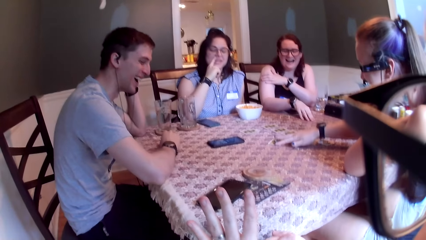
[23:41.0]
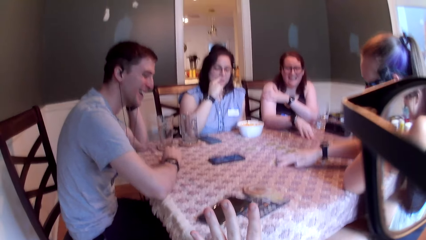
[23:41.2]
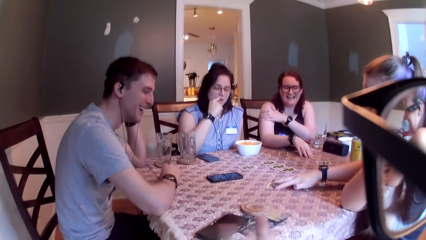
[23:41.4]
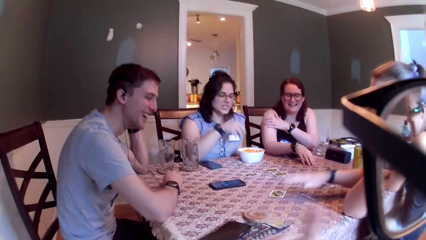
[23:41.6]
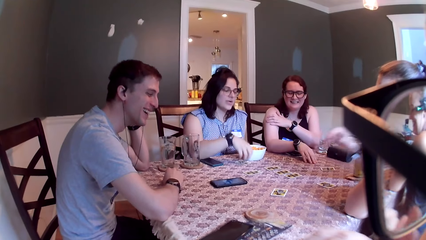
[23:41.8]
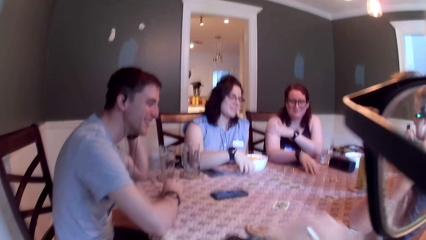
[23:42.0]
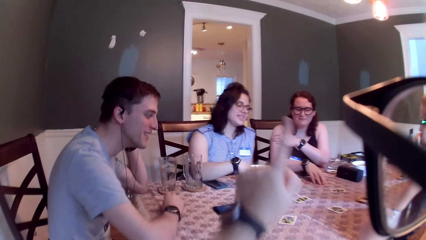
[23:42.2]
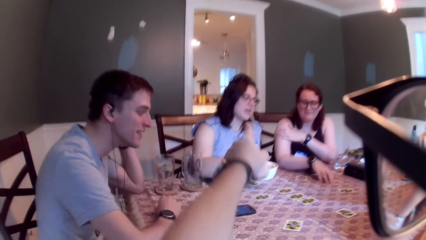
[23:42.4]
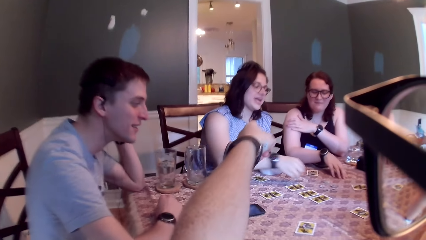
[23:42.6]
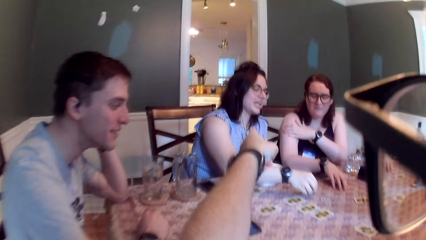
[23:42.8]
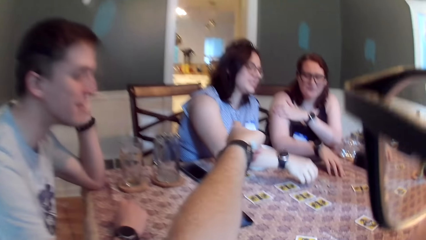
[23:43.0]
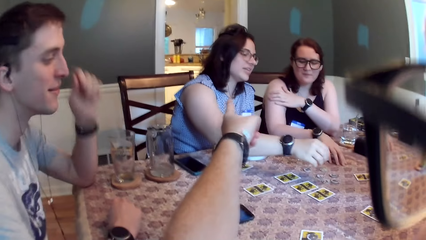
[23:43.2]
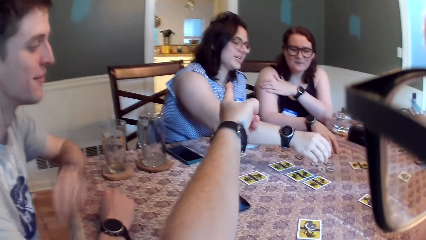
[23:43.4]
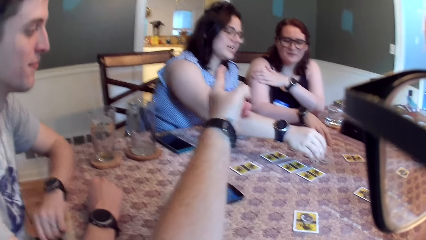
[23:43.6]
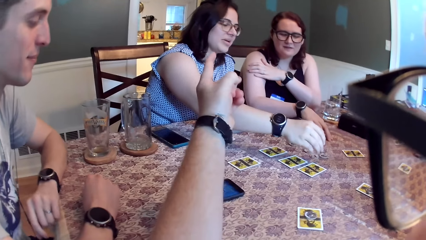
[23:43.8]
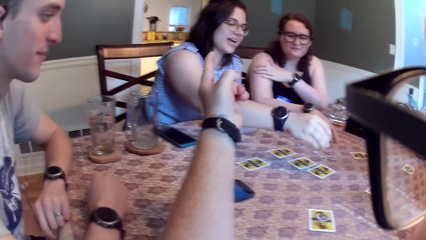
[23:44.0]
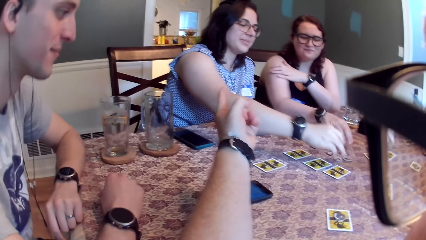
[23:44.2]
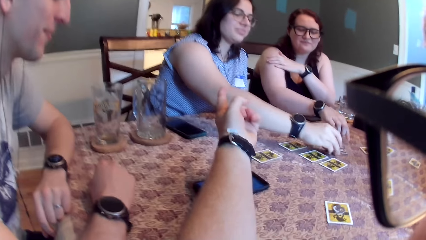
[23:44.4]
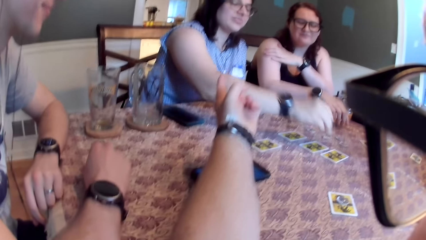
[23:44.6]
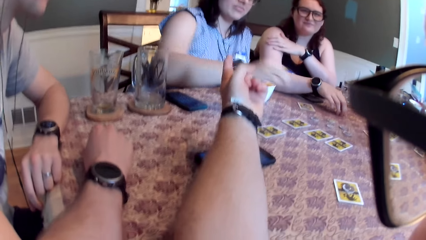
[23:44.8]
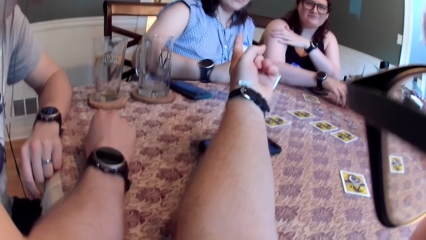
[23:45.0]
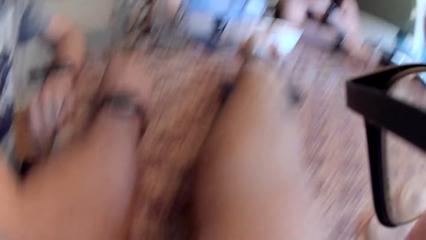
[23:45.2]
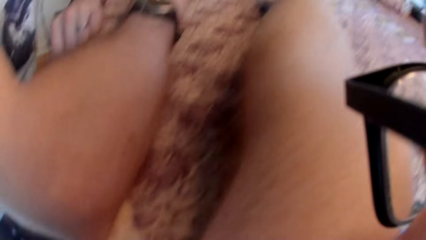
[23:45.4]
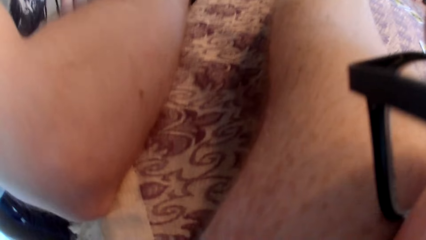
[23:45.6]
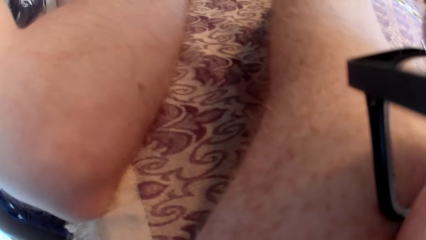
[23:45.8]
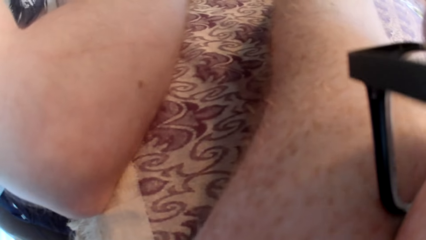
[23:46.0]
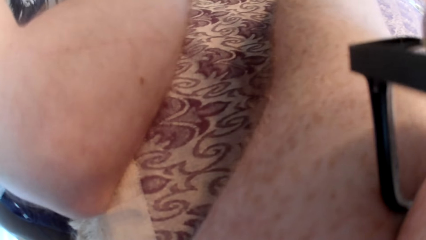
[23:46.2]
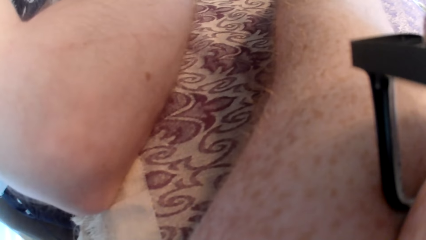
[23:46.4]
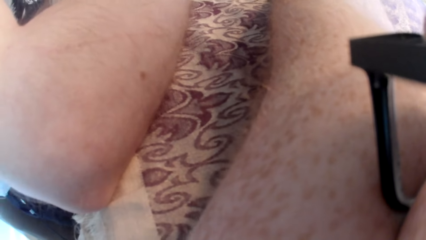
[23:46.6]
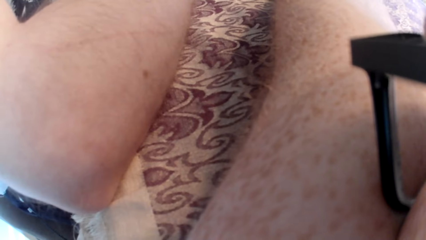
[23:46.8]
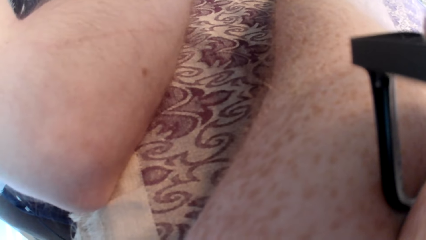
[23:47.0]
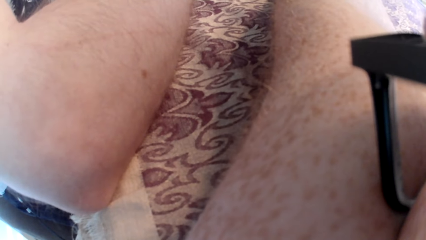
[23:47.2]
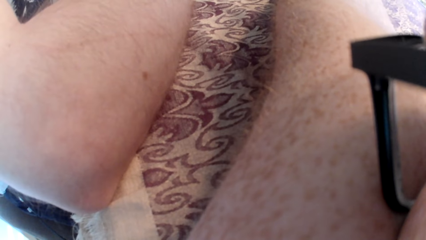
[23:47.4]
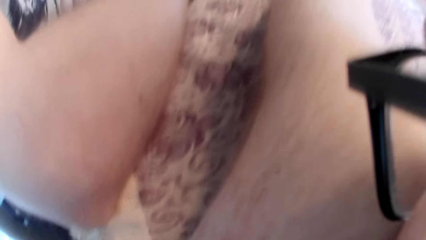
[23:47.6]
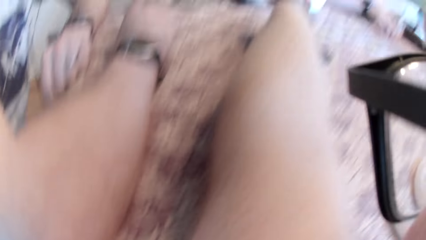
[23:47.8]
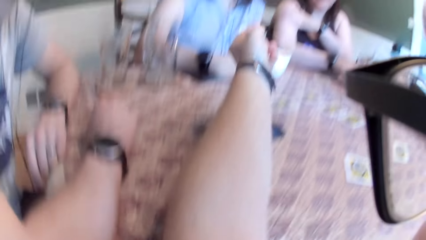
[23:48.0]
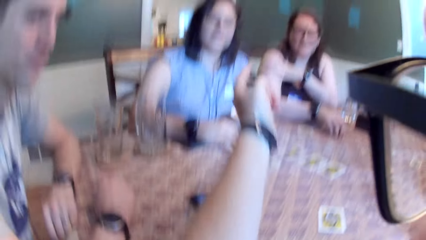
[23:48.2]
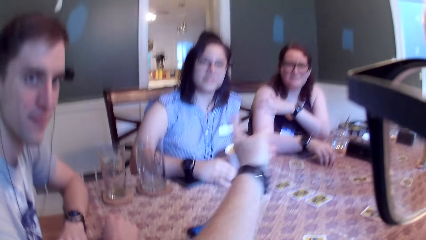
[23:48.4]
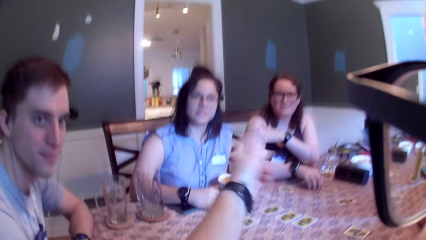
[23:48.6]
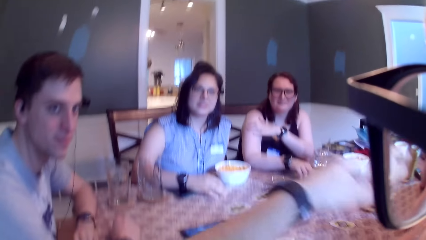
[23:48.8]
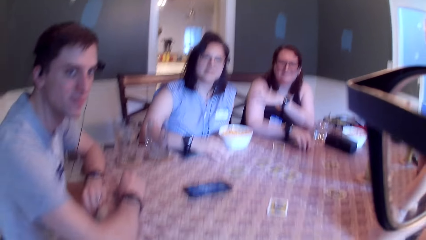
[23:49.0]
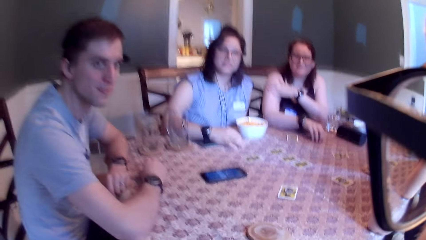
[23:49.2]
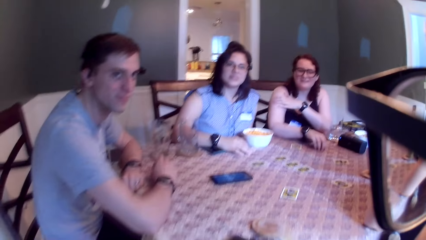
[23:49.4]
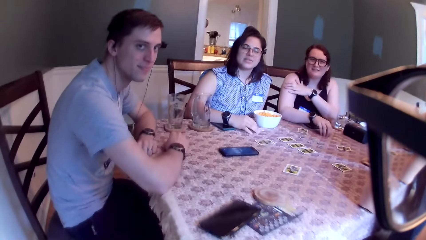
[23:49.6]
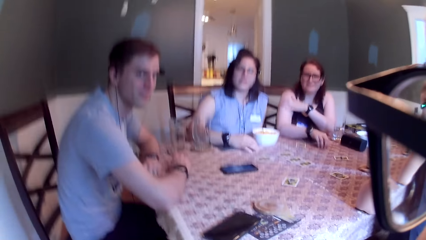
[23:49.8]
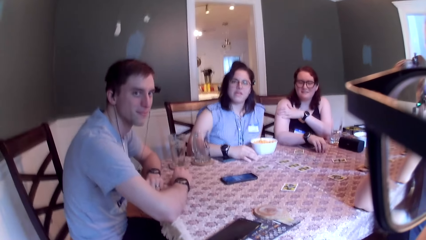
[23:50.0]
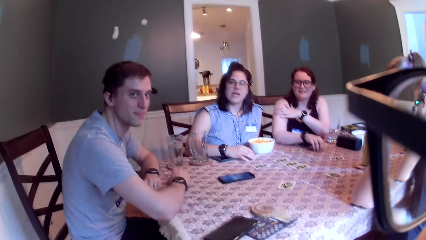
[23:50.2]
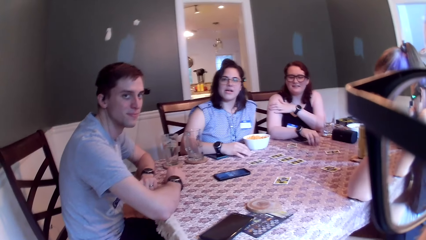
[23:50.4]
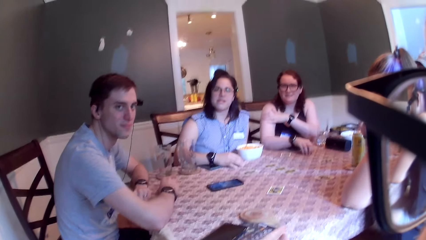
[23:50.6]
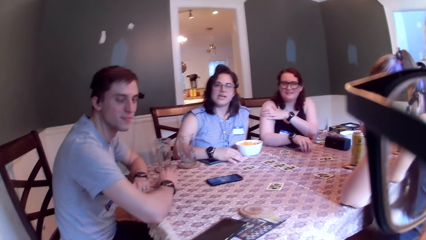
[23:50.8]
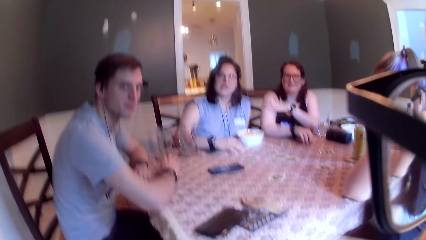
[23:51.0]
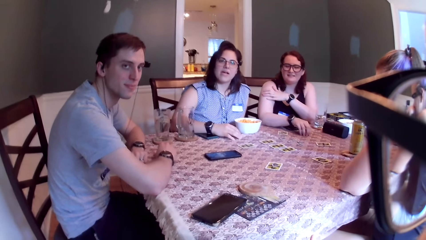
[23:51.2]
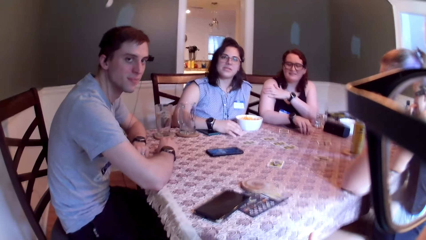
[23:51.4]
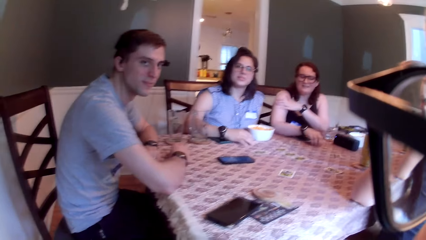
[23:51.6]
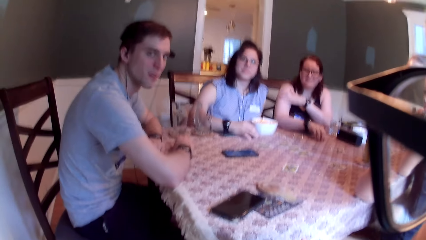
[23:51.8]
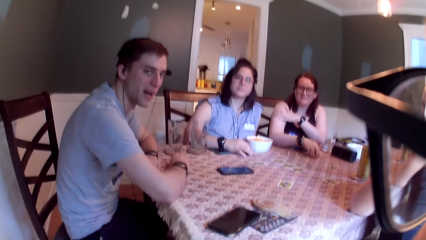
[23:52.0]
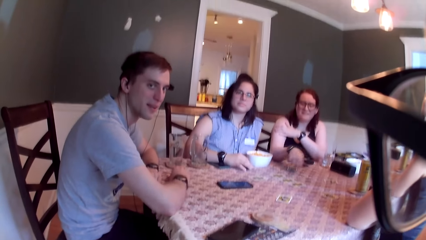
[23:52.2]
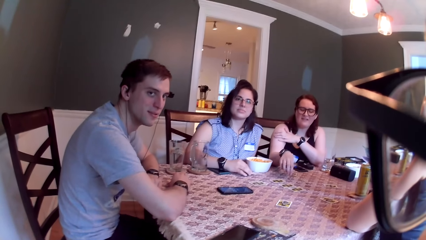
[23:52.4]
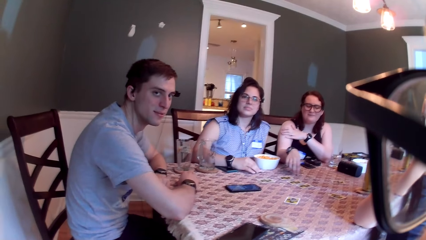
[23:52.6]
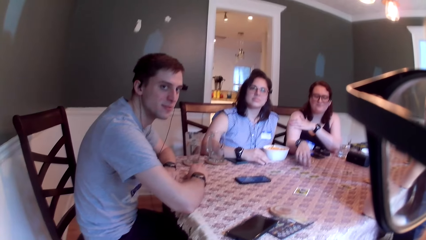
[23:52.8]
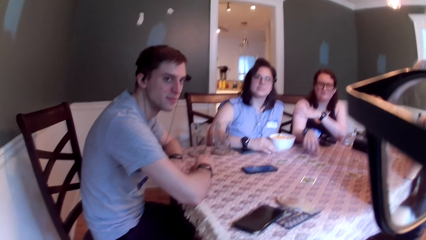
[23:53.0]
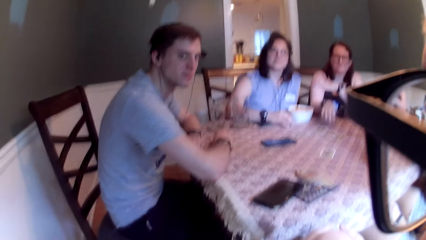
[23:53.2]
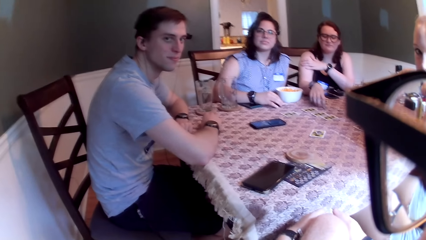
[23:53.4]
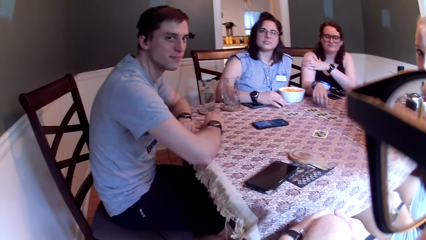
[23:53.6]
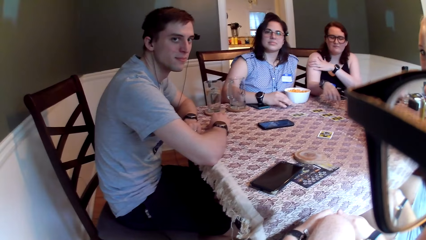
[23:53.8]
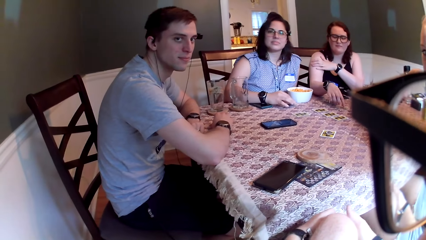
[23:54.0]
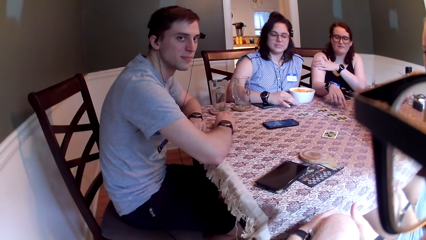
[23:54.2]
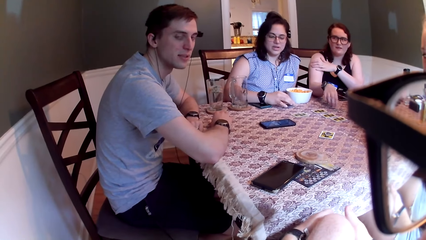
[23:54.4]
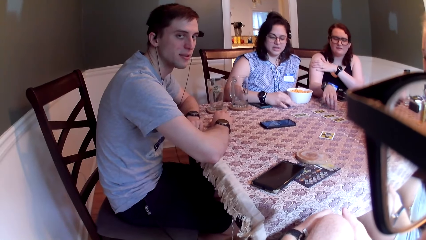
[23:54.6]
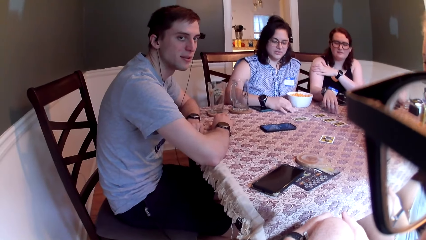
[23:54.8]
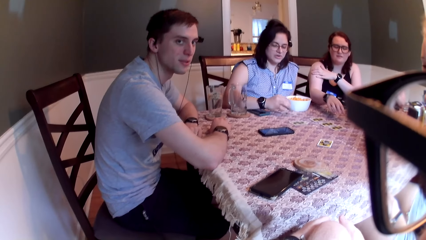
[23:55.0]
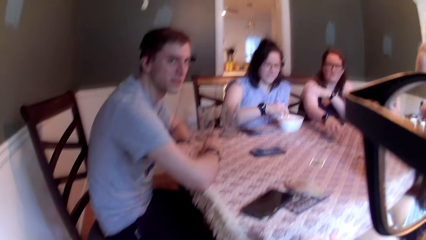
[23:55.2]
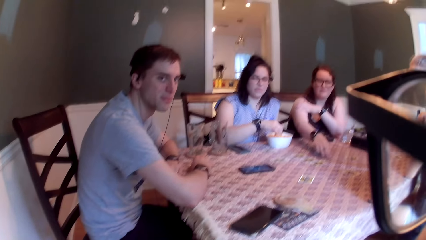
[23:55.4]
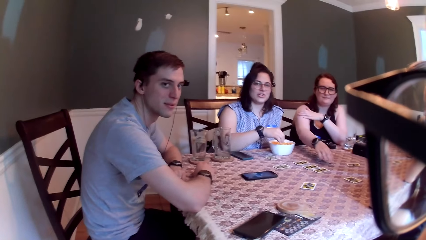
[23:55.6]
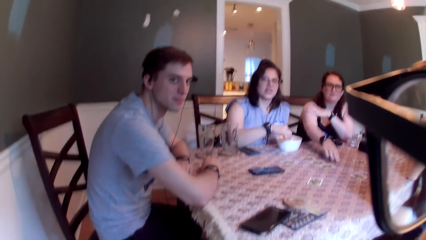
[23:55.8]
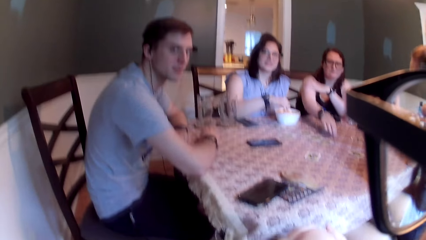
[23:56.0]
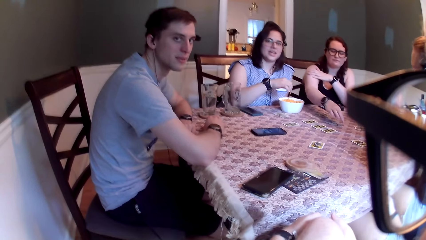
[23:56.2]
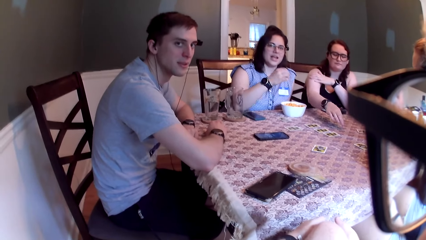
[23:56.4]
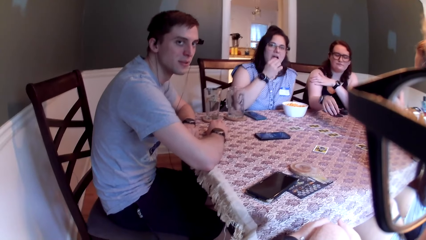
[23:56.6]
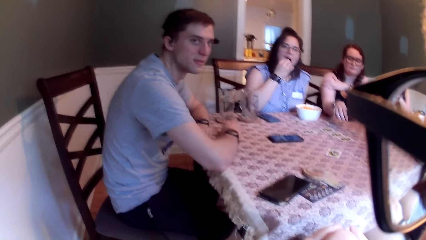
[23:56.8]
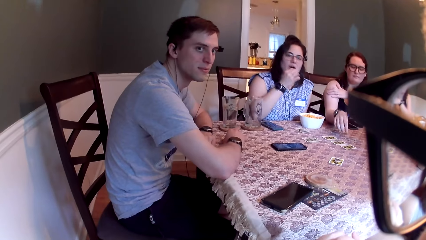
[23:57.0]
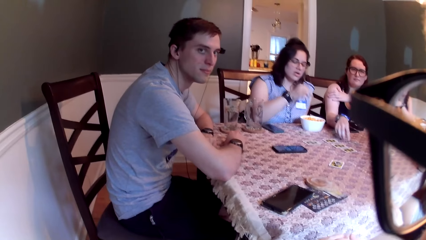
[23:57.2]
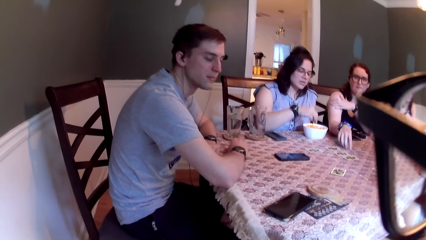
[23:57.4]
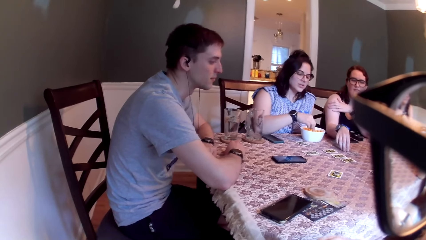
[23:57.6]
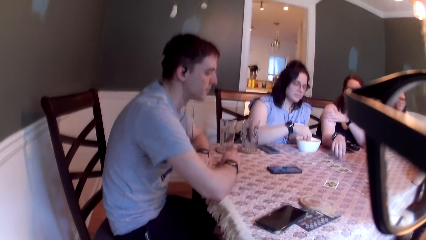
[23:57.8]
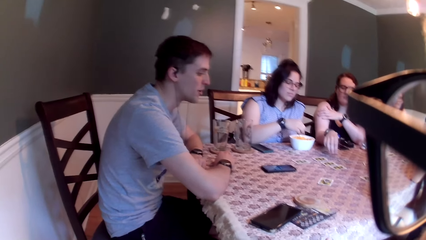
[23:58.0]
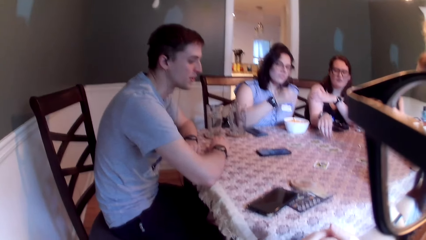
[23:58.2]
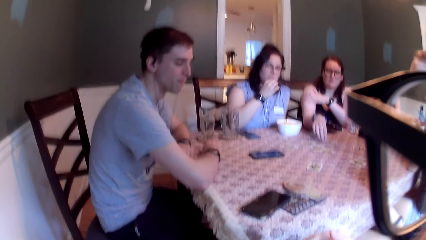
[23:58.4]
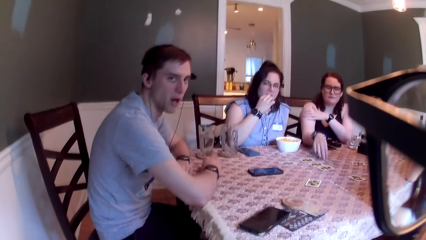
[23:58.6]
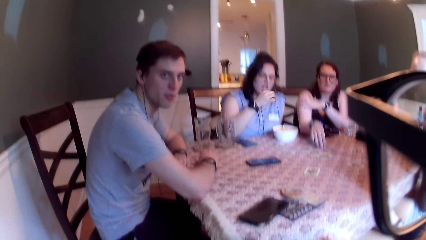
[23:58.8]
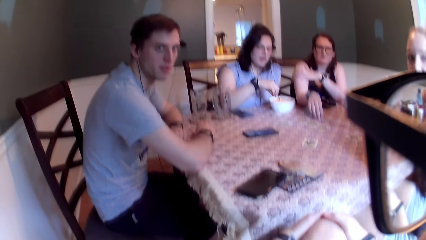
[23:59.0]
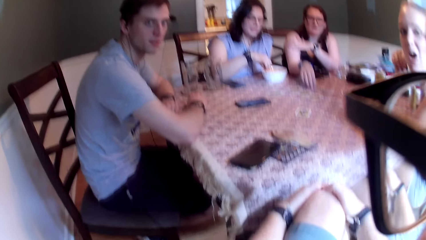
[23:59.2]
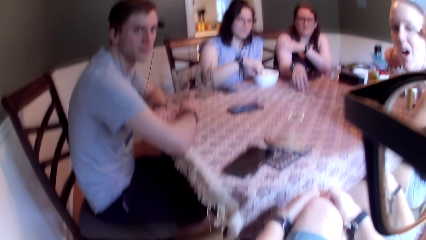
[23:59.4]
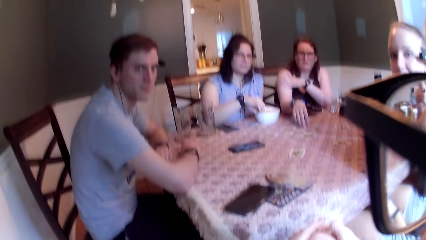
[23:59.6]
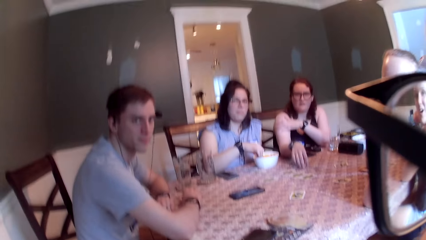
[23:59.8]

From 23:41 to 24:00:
A woman touches a coin on the table with her right hand and removes her right hand from the coin on the table. Another woman picks a coin on the table with her right hand. The camera wearer points his left hand towards the second woman. The second woman drops the coin on the table with her right hand. The camera wearer speaks to a group of people on the table. The second woman picks a coin on the table with her right hand. She speaks to a group of people on the table. The camera wearer speaks to a group of people on the table. A man speaks to the camera wearer. A third woman touches some coins on the table with her right hand. The camera wearer speaks to a group of people on the table. The second woman puts some cheese in her mouth with her right hand. The man speaks to a group of people on the table.
